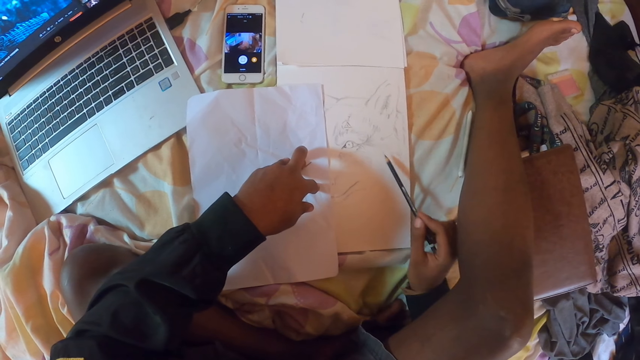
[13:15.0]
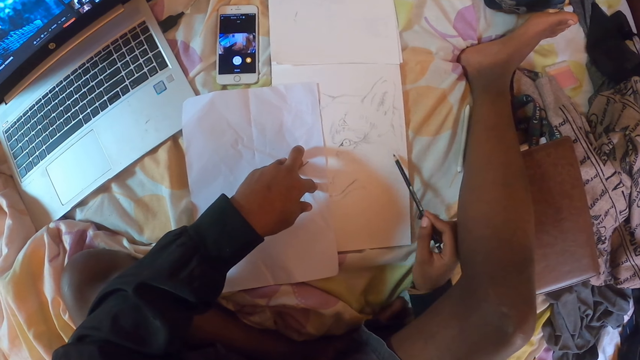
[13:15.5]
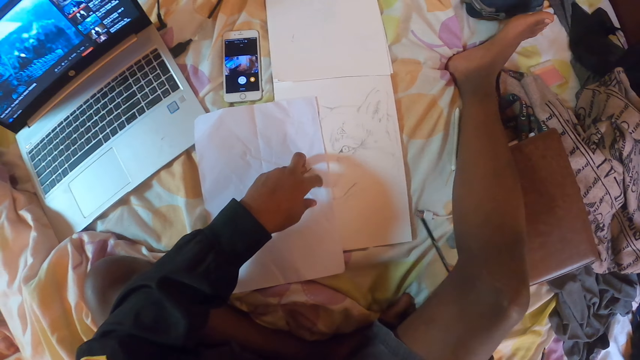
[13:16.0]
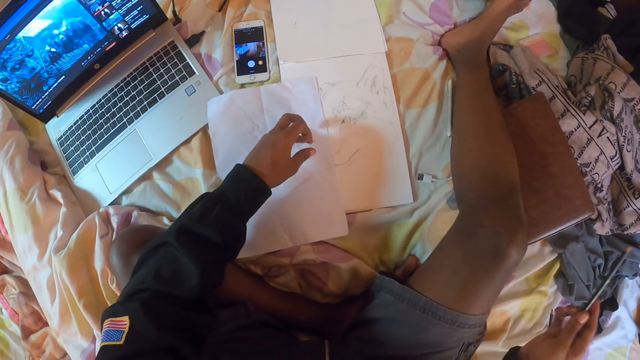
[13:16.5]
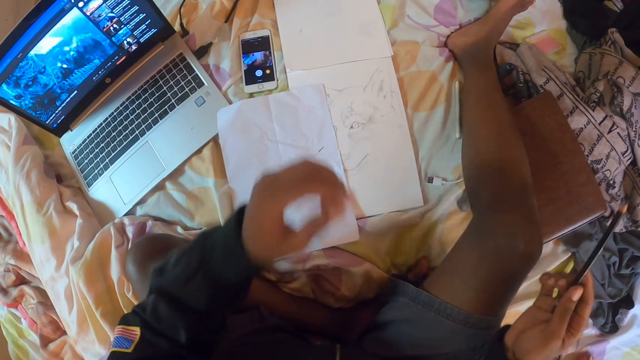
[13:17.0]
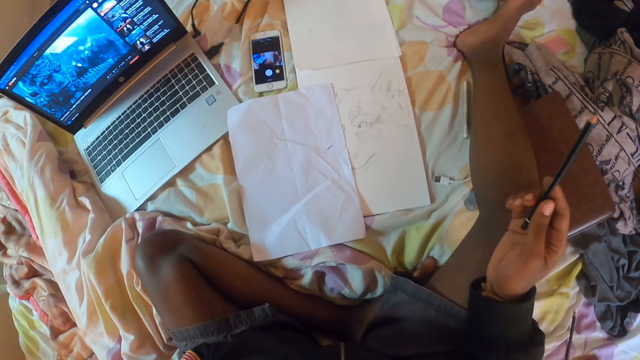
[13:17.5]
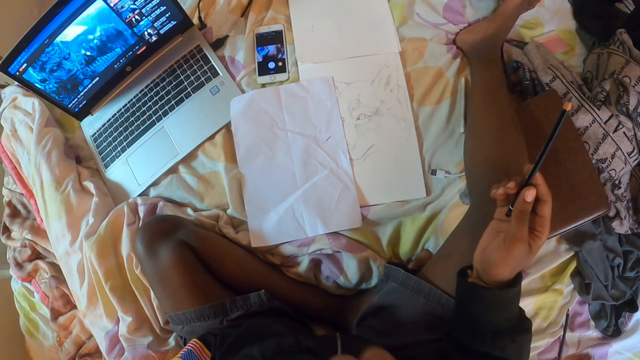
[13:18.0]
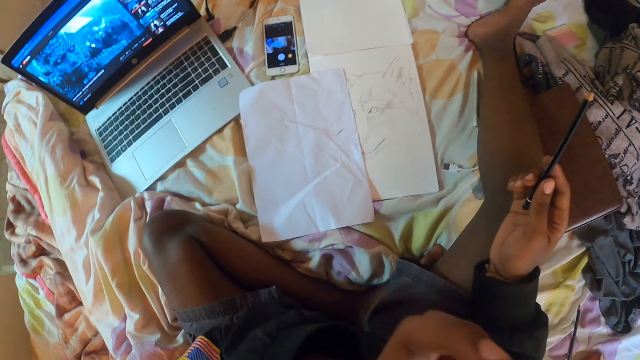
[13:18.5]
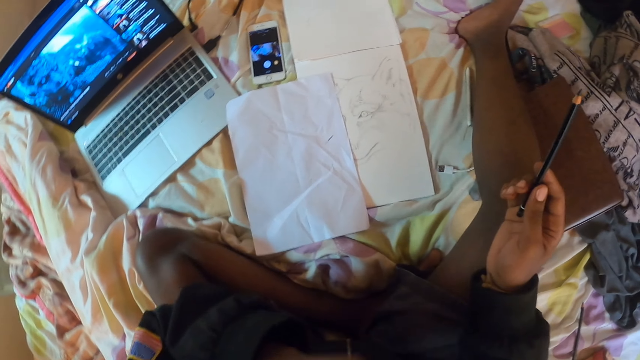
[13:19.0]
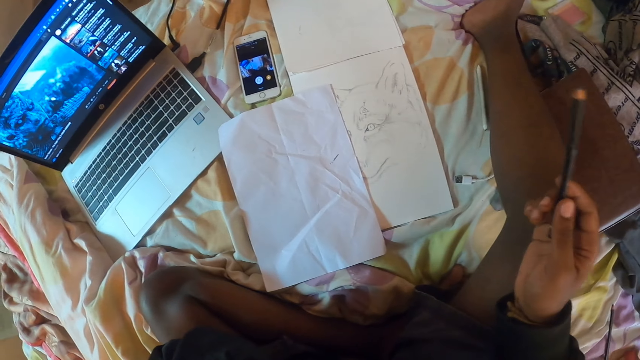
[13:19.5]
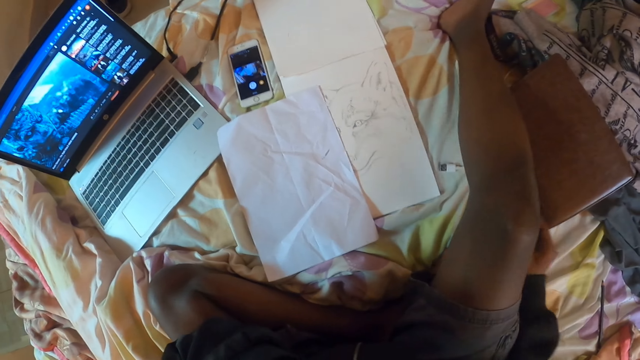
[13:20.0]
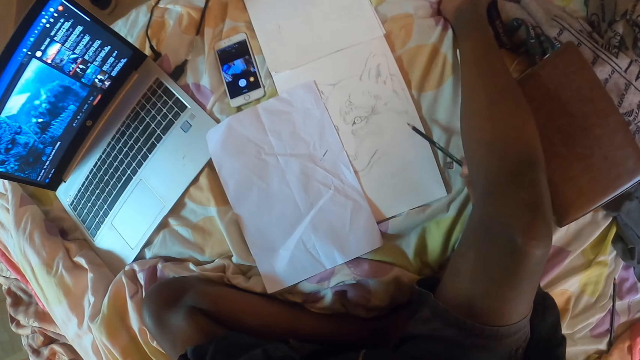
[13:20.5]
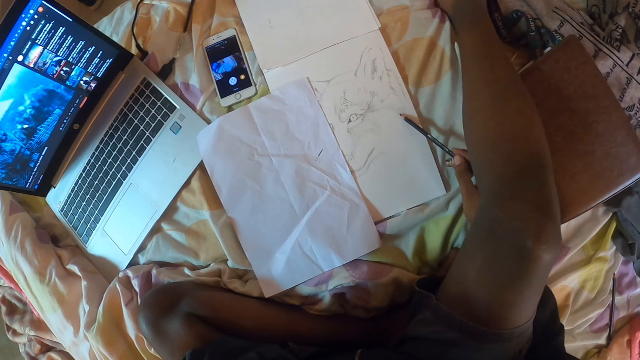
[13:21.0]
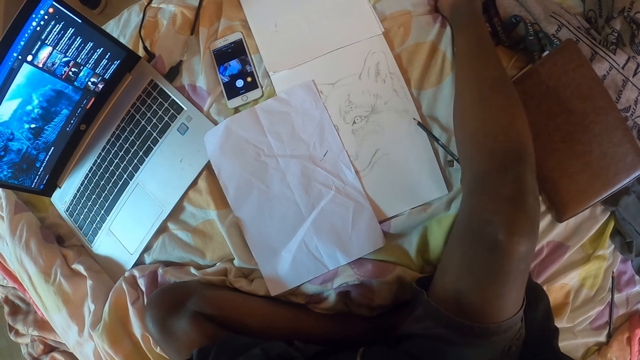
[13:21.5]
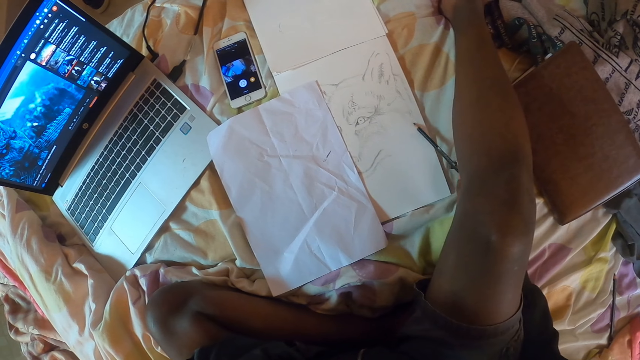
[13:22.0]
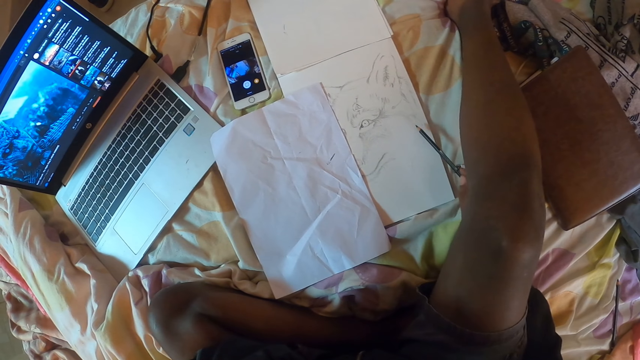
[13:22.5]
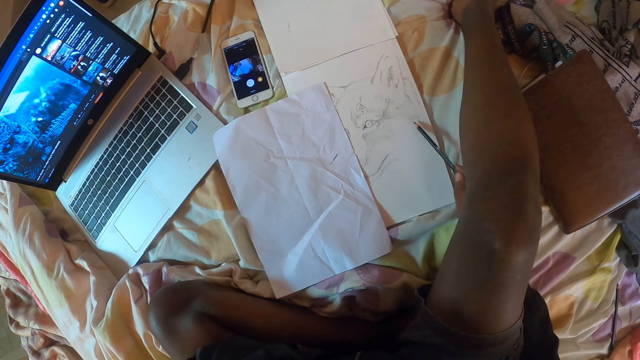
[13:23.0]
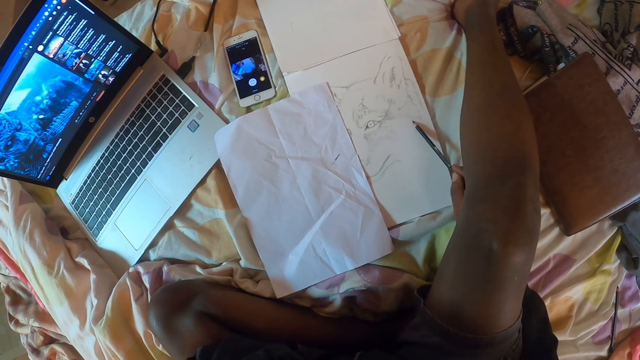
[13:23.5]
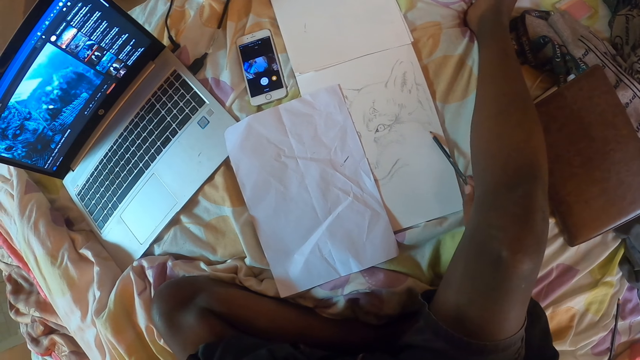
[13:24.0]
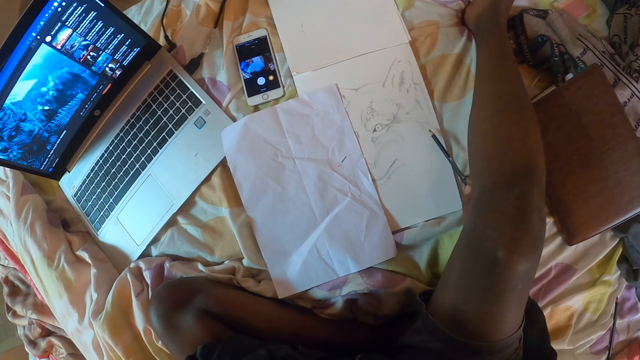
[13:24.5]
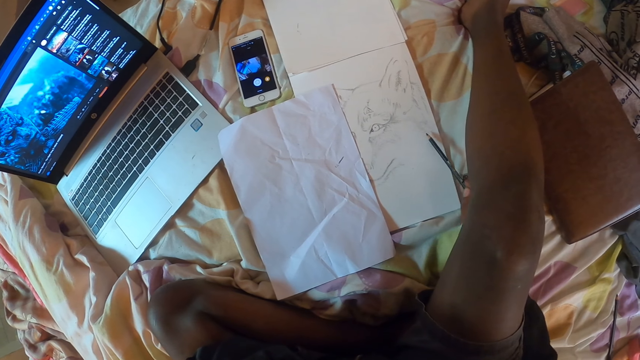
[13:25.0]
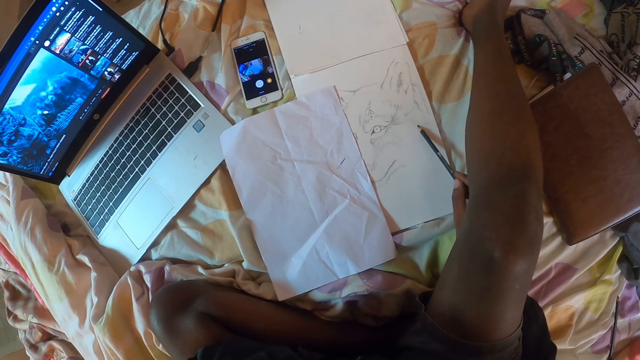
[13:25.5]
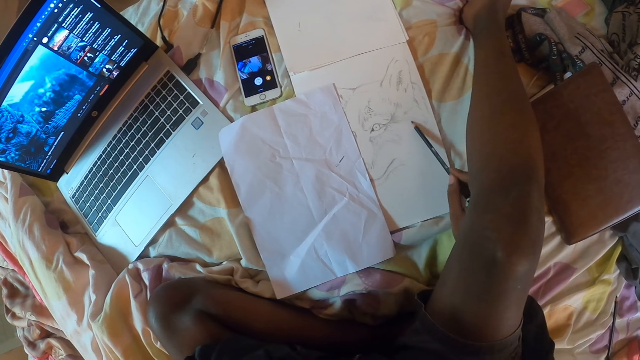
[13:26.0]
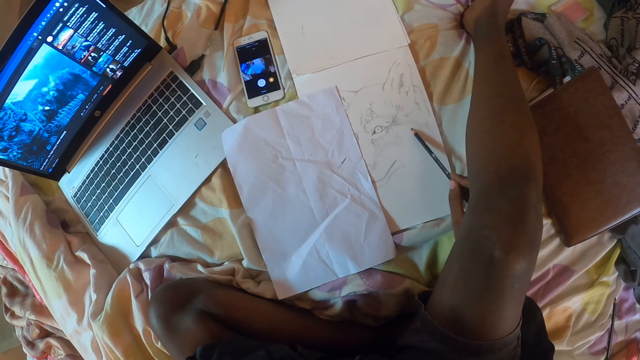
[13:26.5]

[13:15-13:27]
The camera wearer lifts his hand. He looks at the drawing. He rubs his face. He draws on the paper with a pencil.

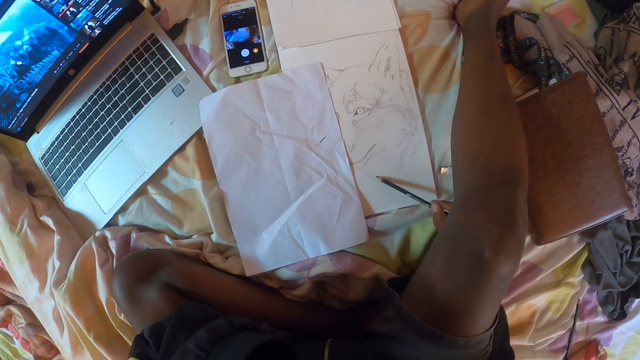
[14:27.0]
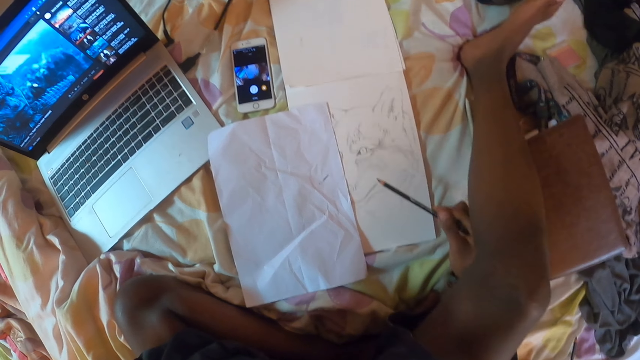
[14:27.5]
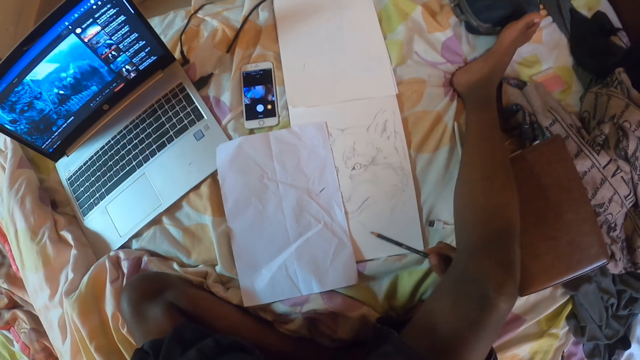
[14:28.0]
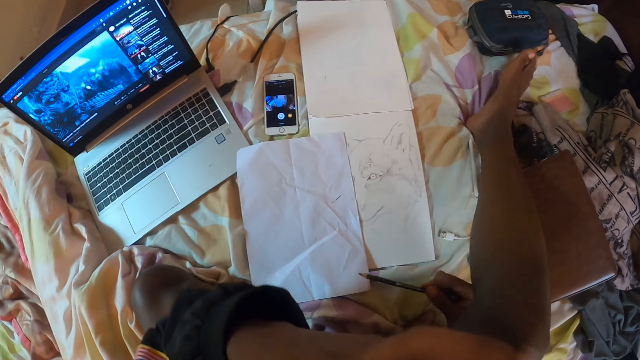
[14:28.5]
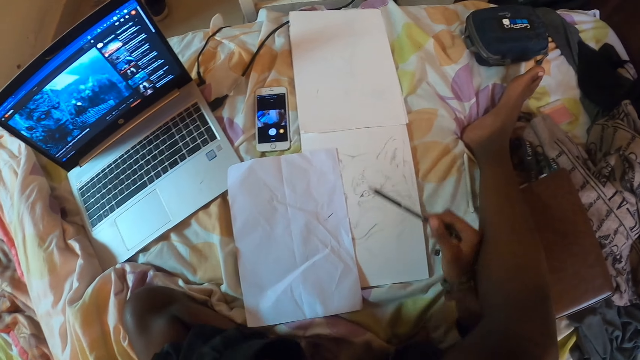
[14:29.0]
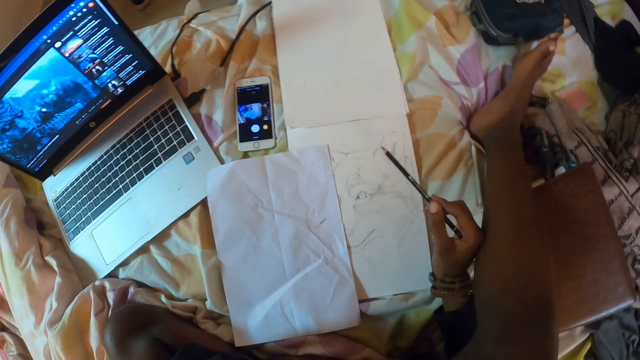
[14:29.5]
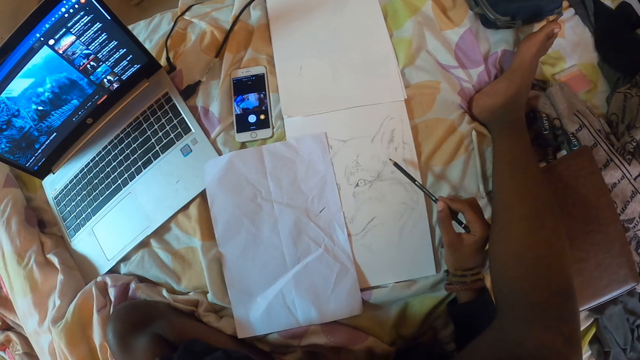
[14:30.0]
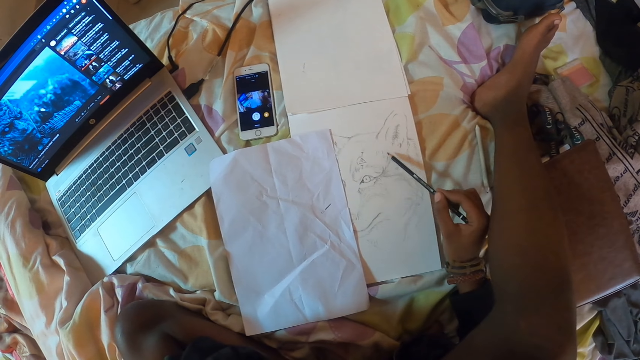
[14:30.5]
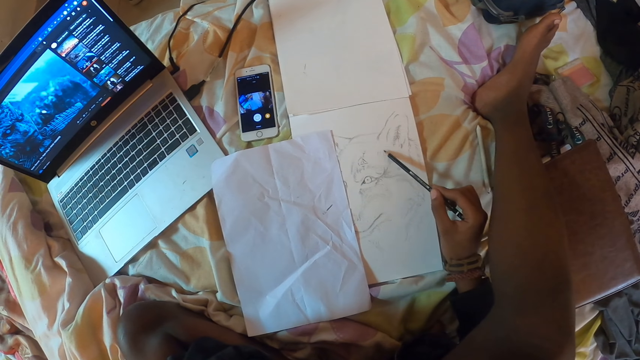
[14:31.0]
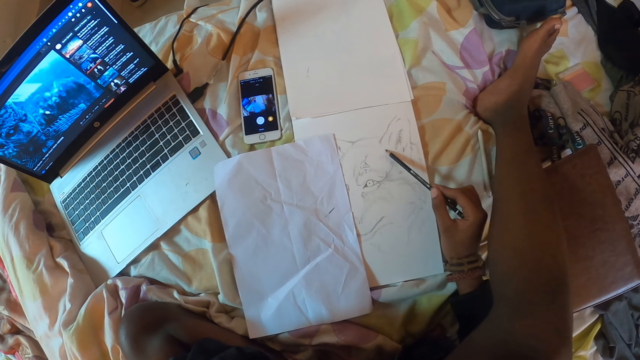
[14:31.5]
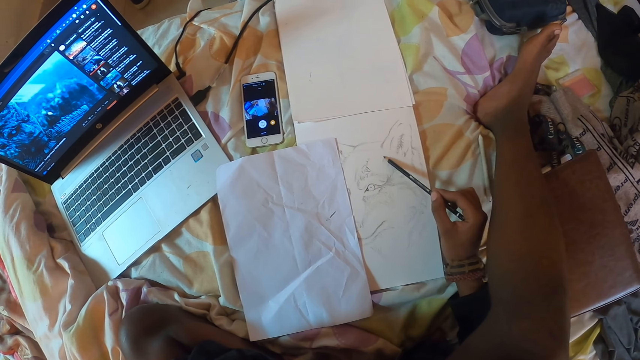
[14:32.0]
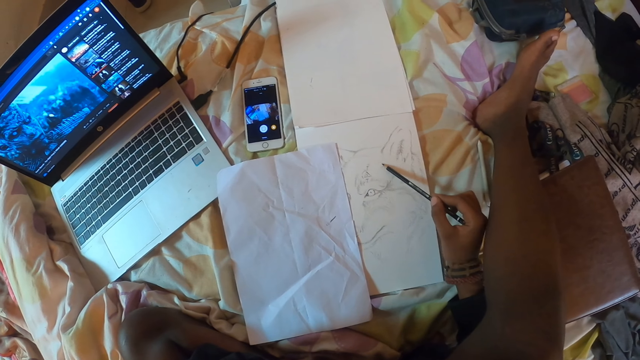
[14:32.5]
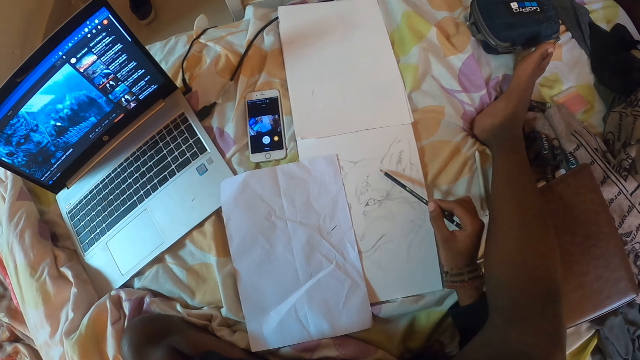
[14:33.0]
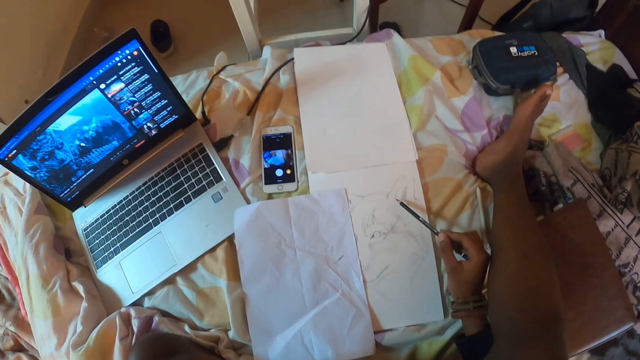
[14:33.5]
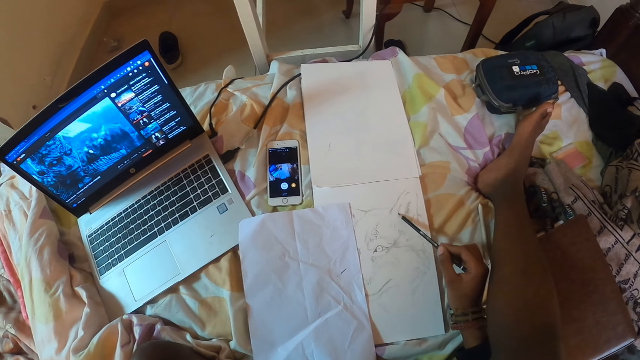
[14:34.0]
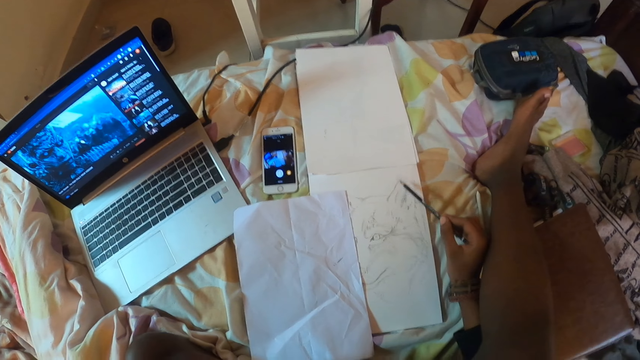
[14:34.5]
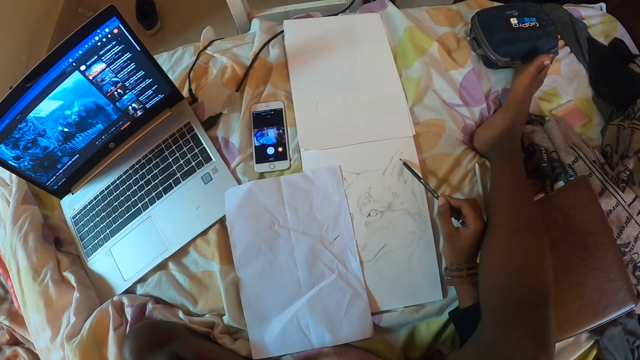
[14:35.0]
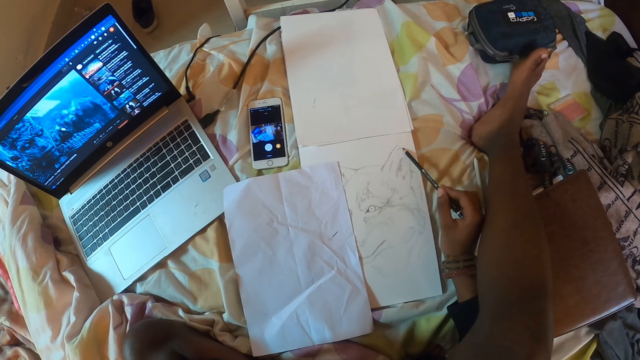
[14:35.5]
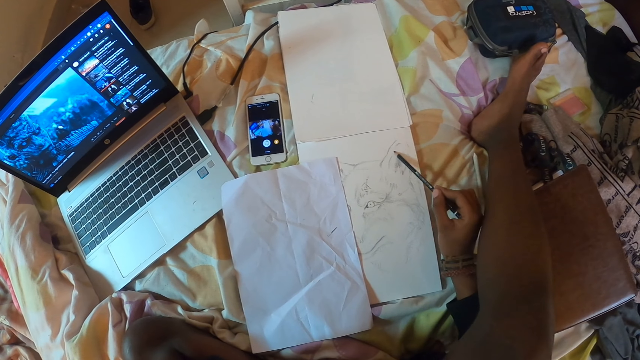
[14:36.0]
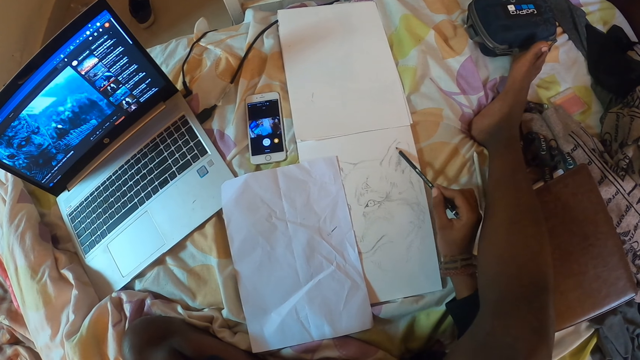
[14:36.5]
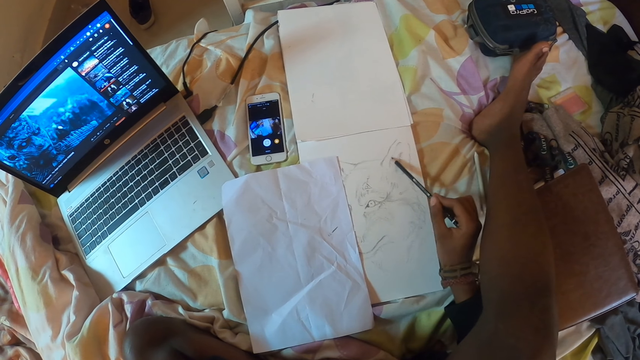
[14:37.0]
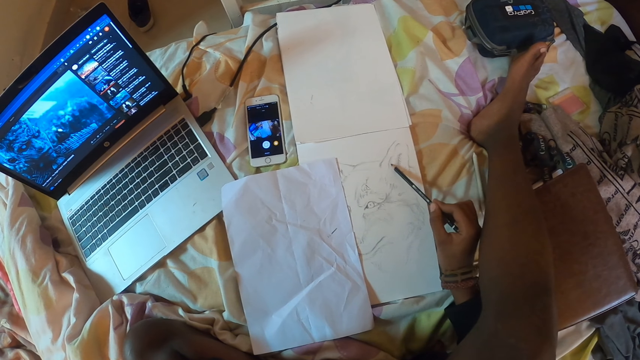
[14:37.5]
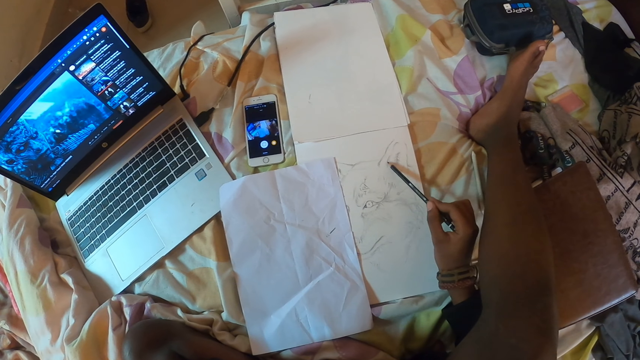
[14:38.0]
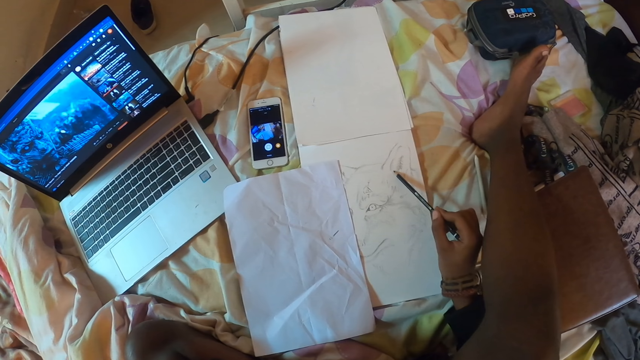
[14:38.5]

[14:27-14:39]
The camera wearer moves his leg. He adjusts himself on the bed. He draws the art with the pencil color in the book.
